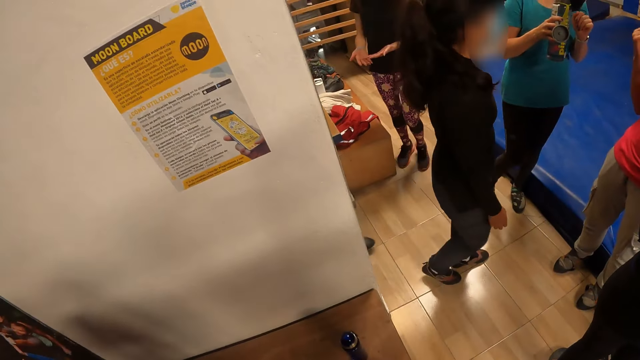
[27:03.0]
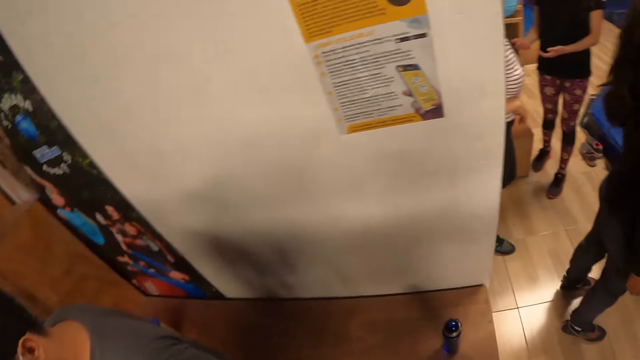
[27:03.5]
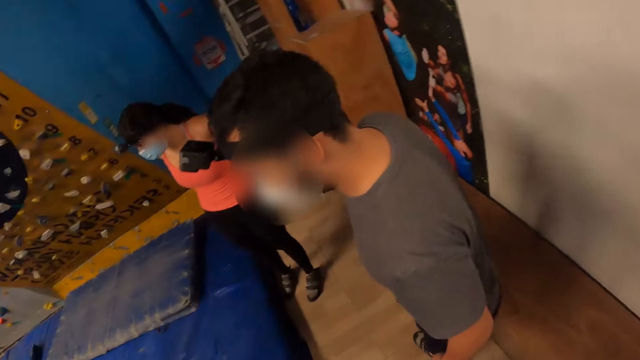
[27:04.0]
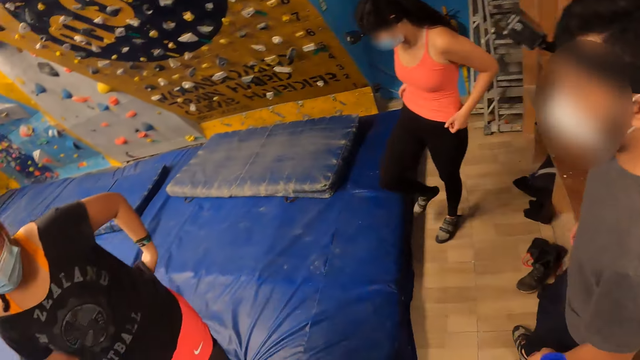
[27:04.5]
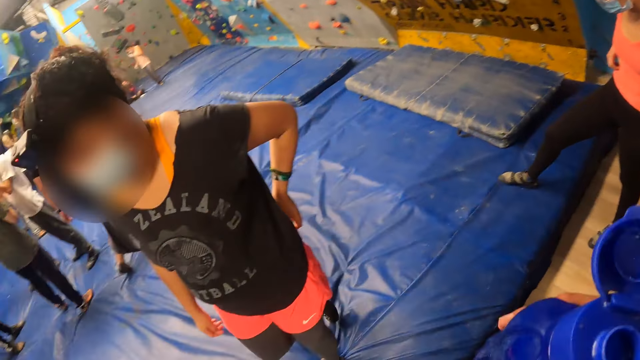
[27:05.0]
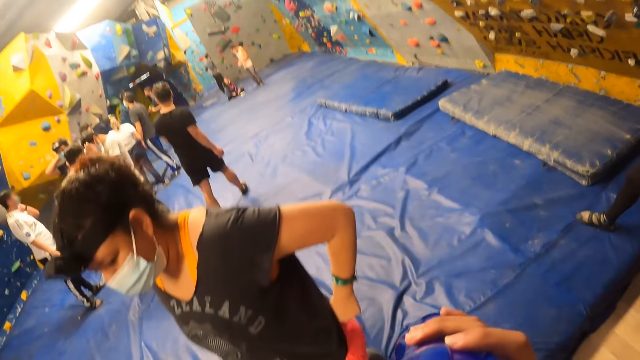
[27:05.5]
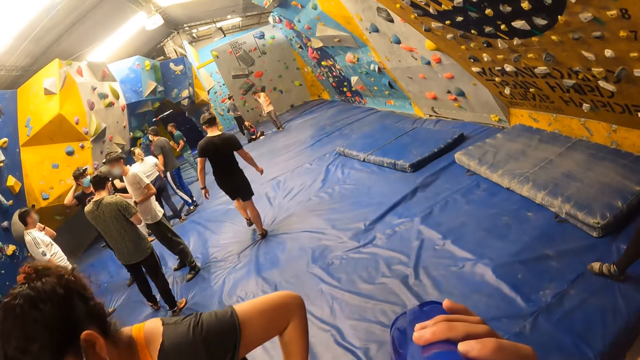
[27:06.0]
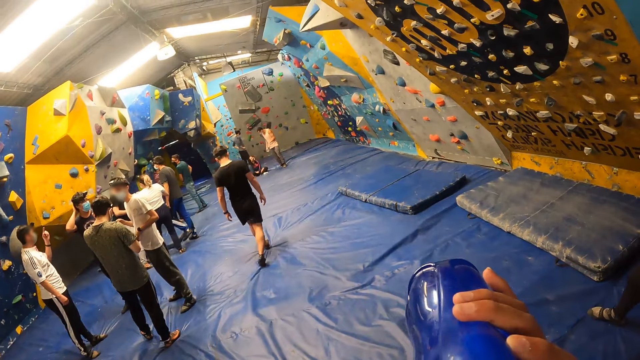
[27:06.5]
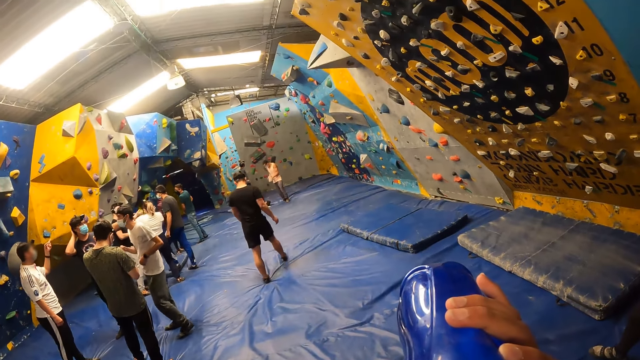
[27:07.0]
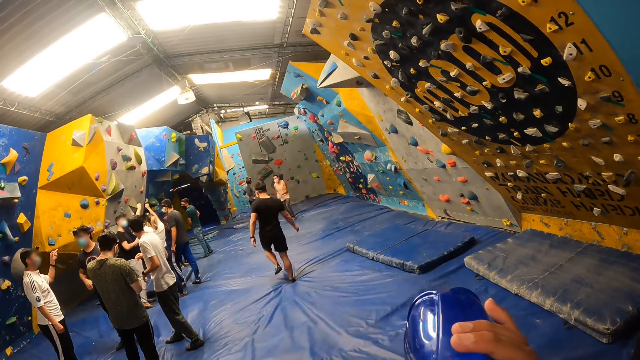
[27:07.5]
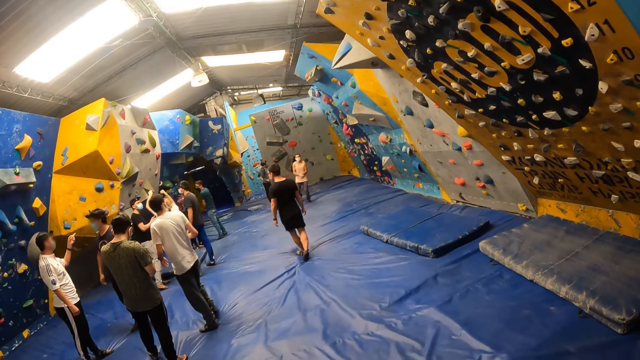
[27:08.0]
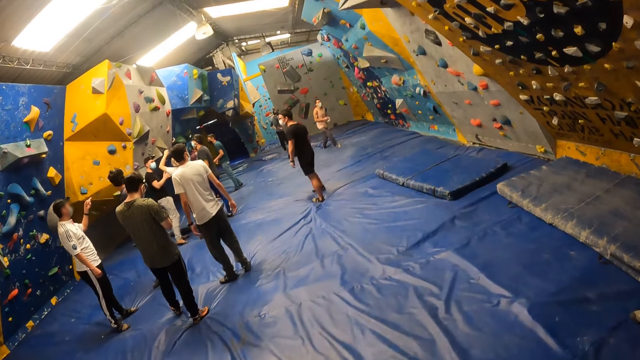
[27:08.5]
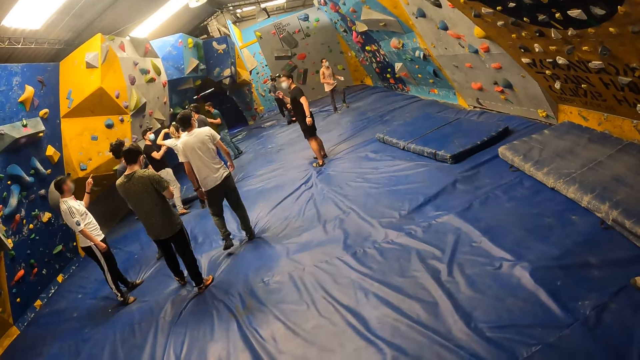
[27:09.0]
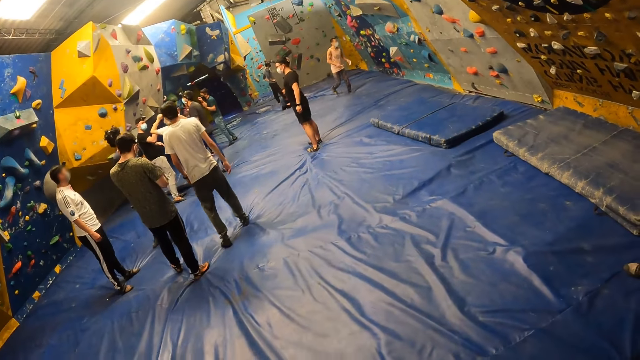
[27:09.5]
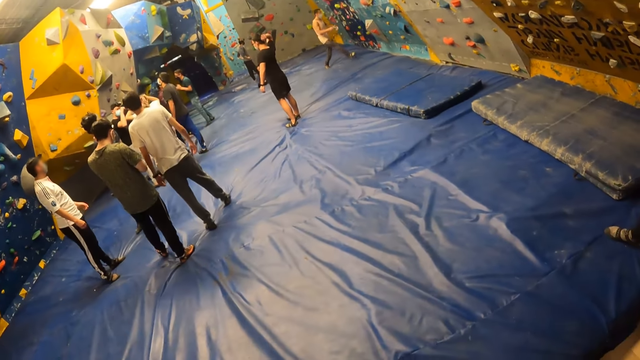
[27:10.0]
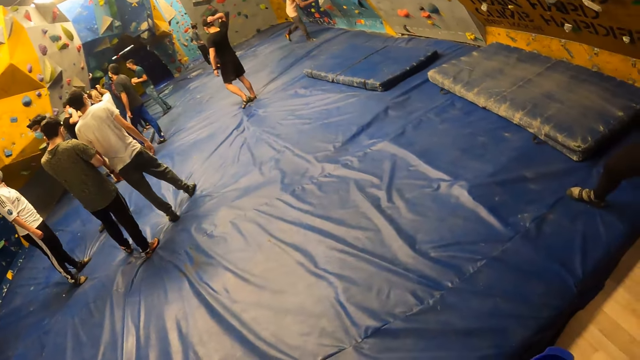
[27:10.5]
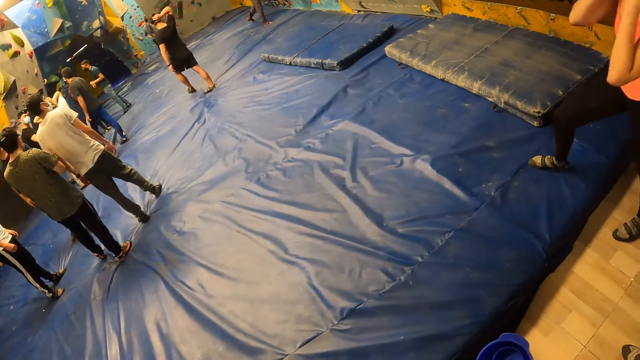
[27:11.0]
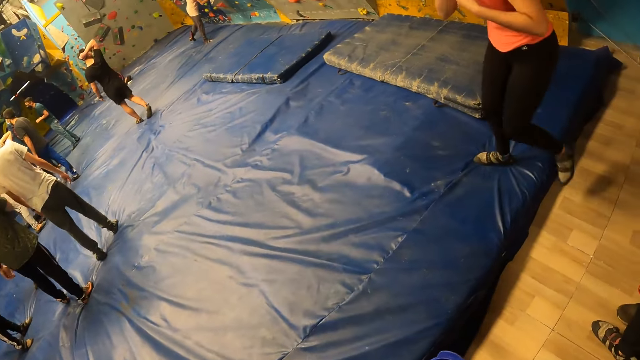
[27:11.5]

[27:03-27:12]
The camera wearer drinks water from the water bottle in his right hand.

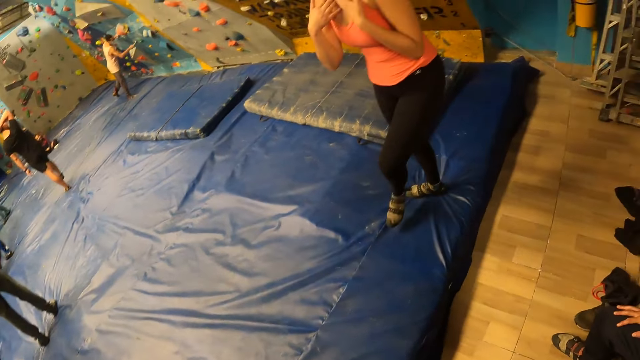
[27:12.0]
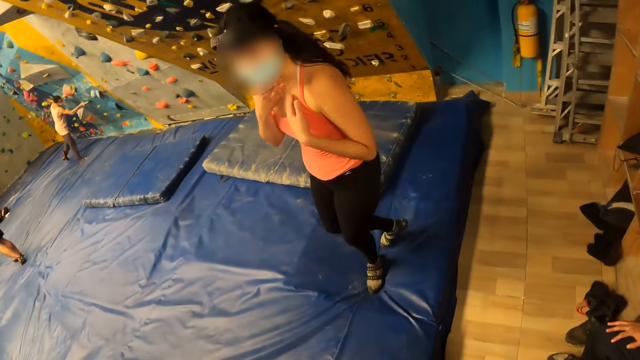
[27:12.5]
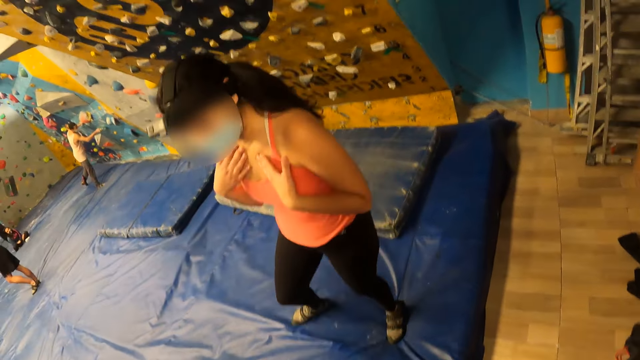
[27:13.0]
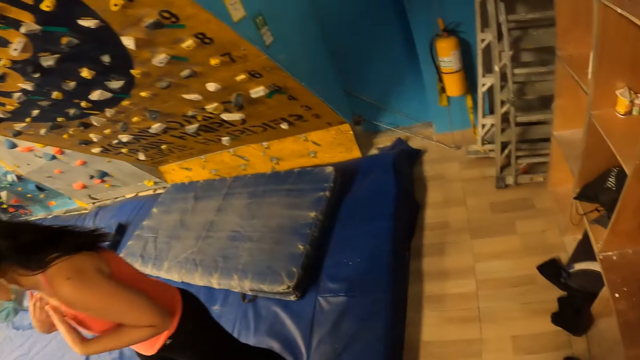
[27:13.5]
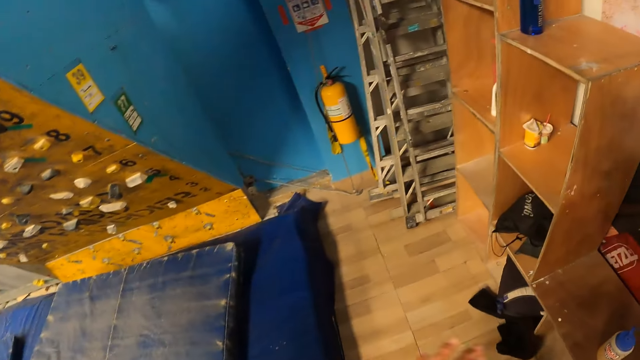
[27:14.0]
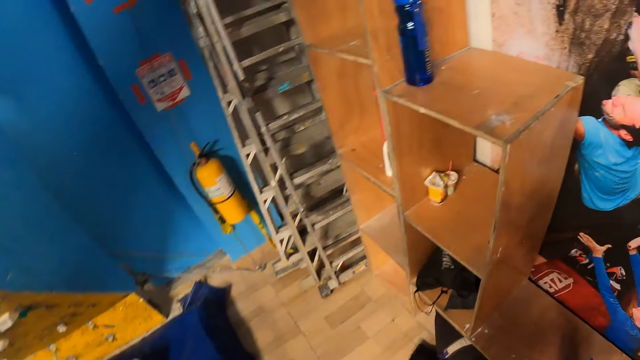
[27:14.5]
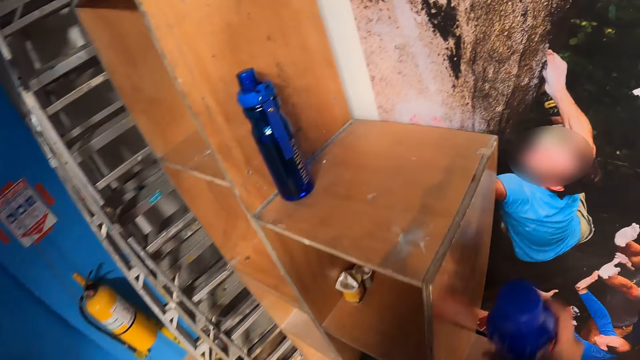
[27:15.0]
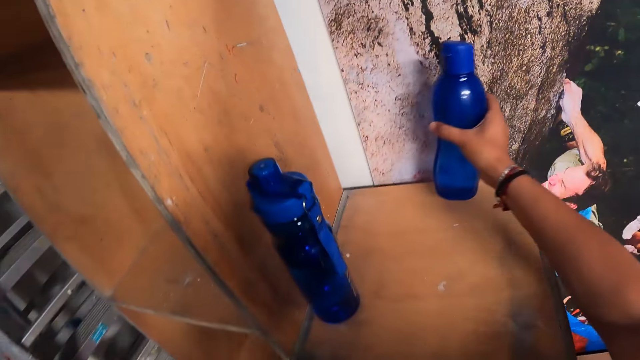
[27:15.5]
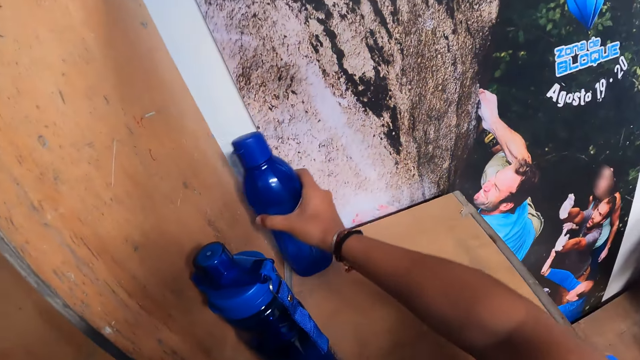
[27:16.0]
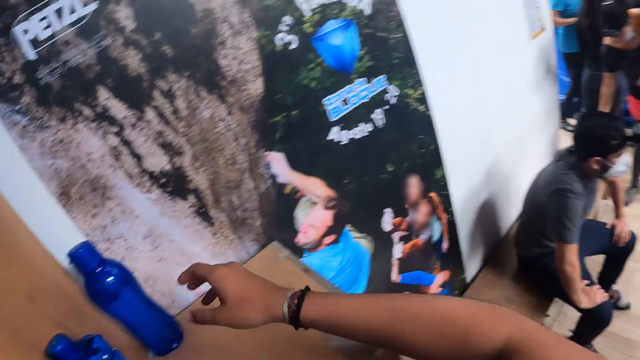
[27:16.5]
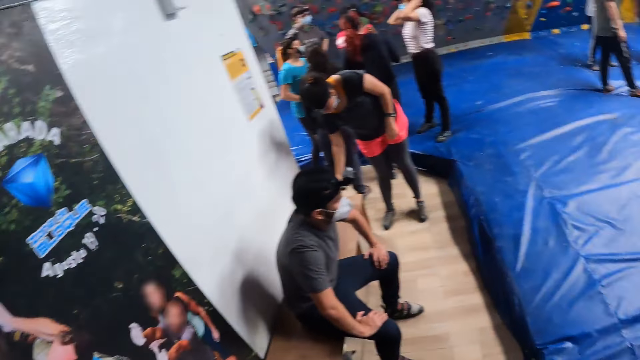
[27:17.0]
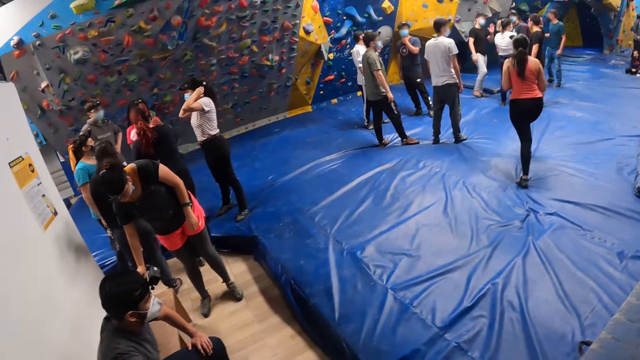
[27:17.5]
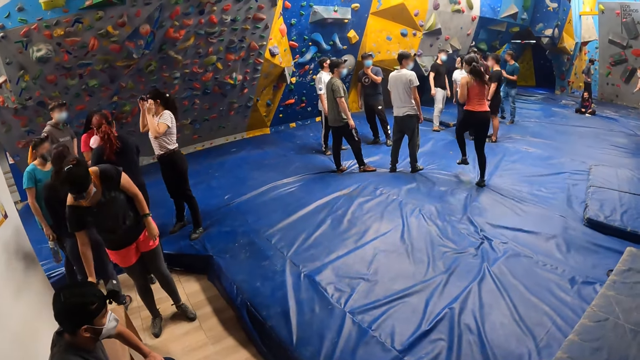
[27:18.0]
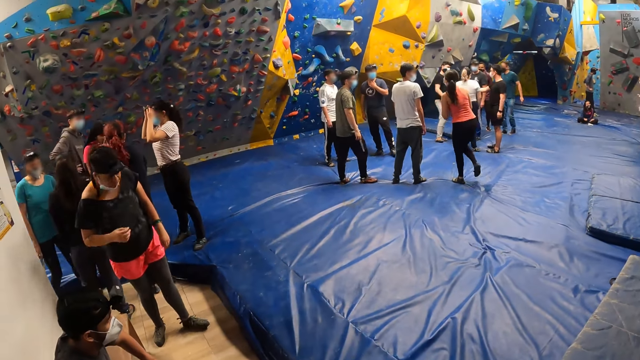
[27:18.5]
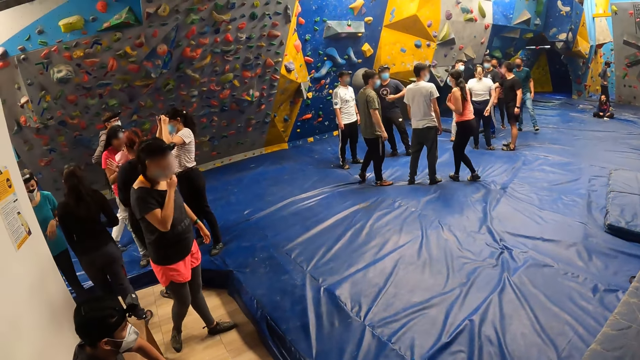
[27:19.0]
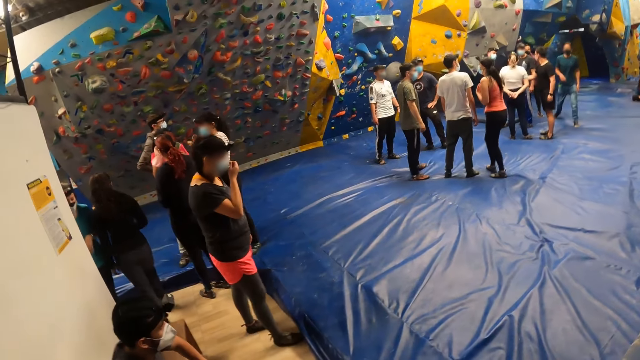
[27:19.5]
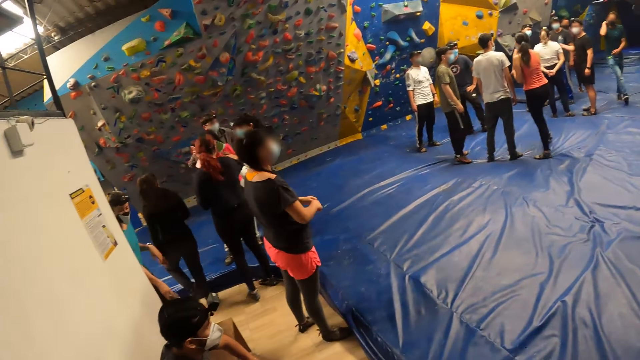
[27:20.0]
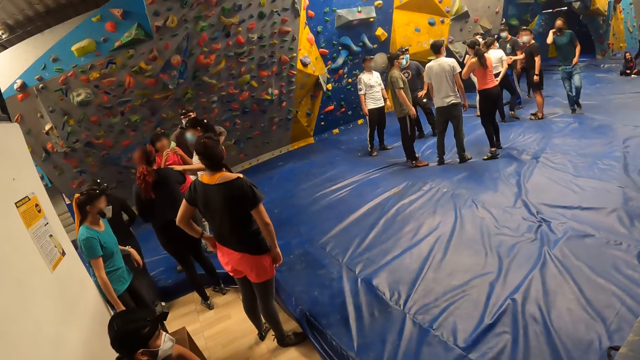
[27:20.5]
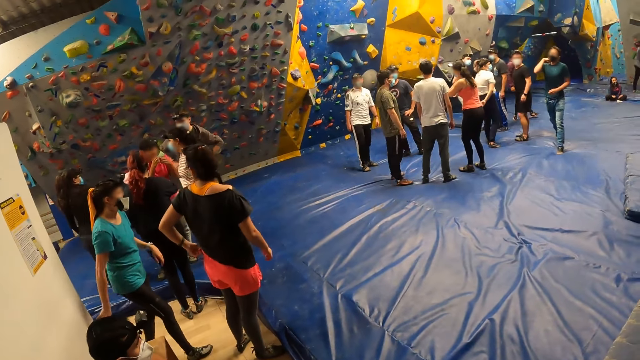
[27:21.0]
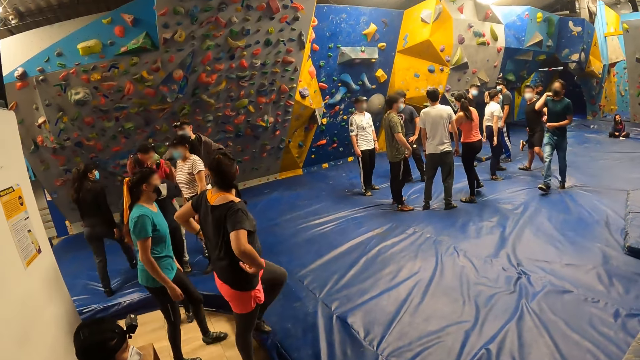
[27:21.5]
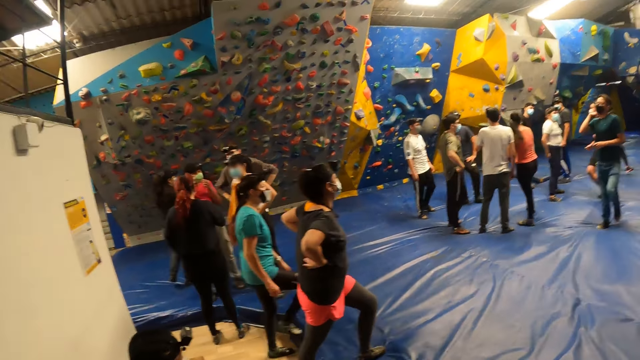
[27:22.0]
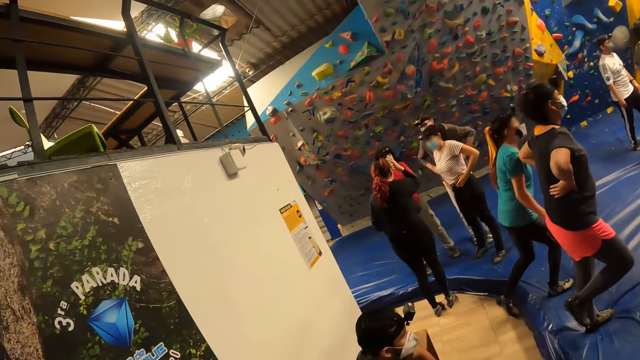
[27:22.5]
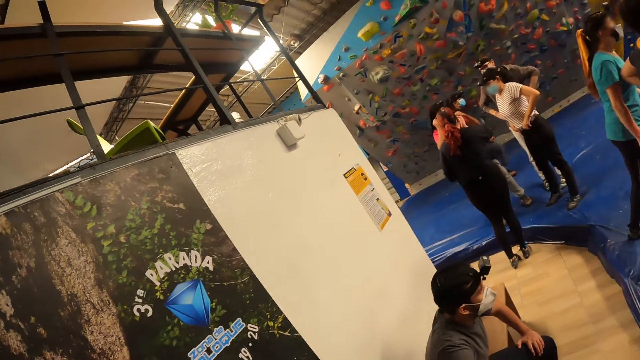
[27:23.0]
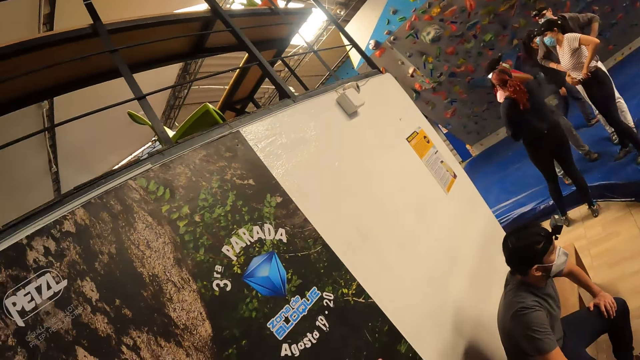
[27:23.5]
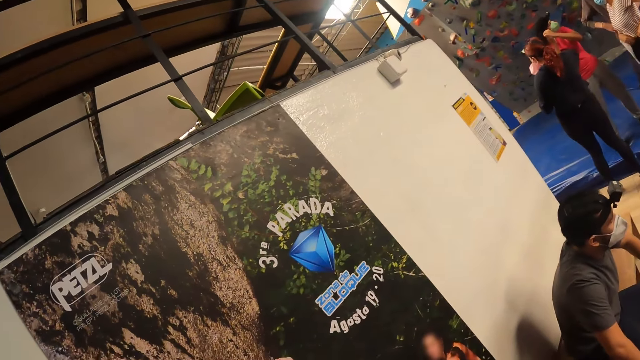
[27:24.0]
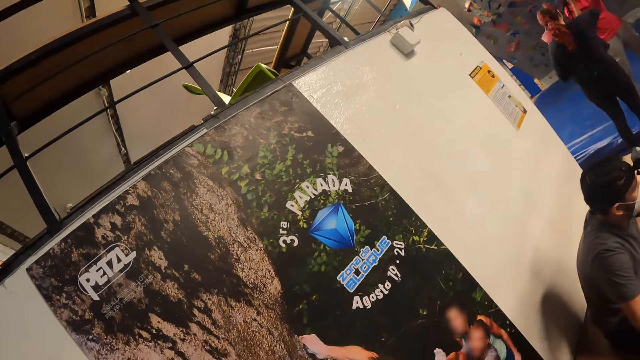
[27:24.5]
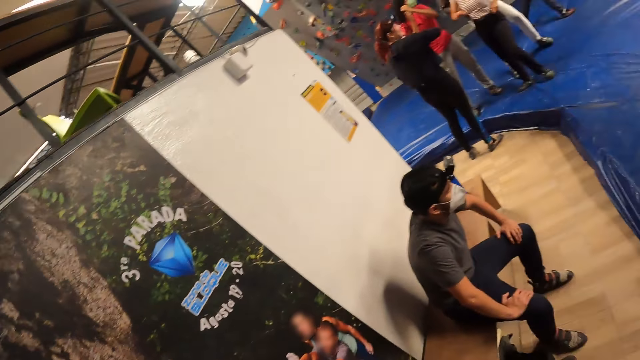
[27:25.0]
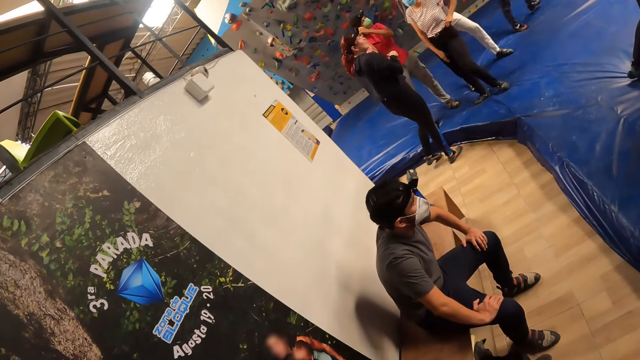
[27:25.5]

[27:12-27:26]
The camera wearer looks at the cabinet. He drops the water bottle in his right hand on a shelf. He stares around.
